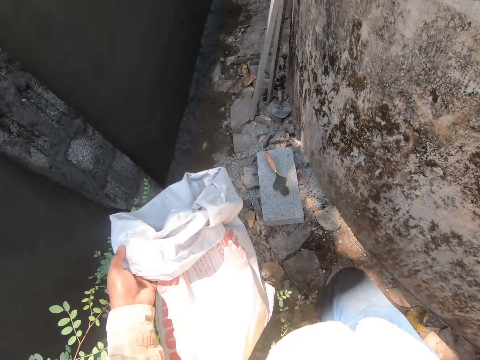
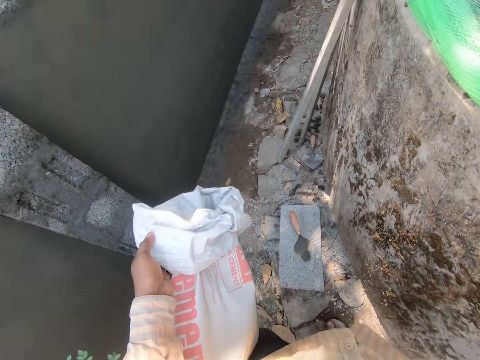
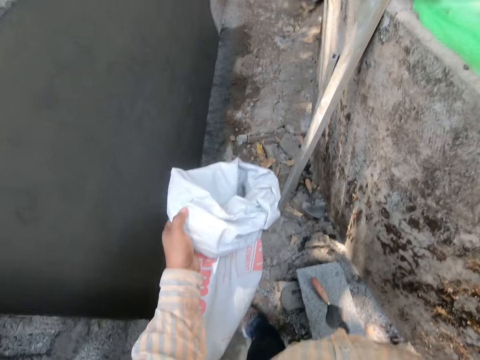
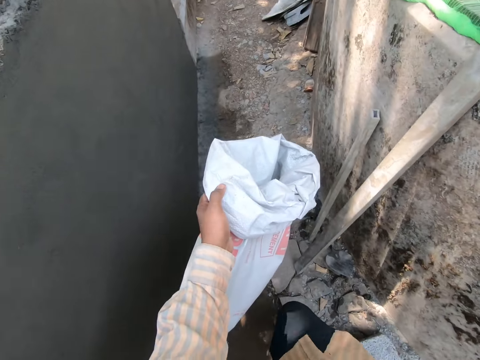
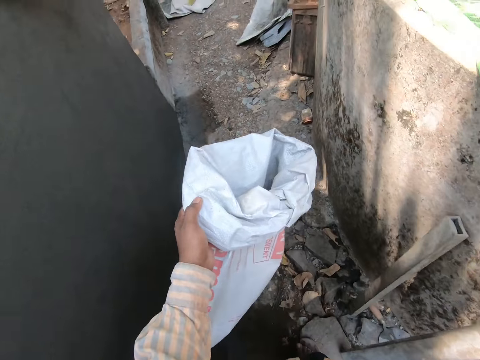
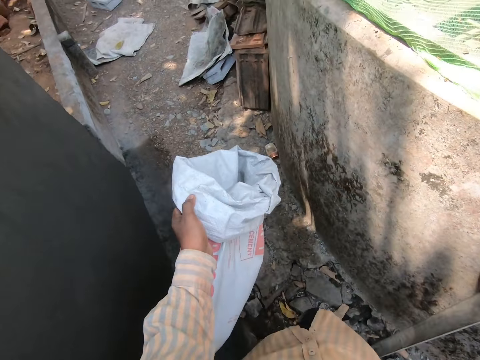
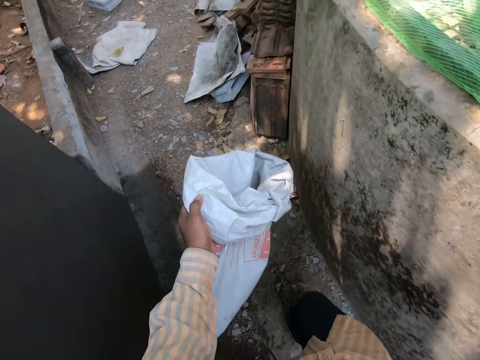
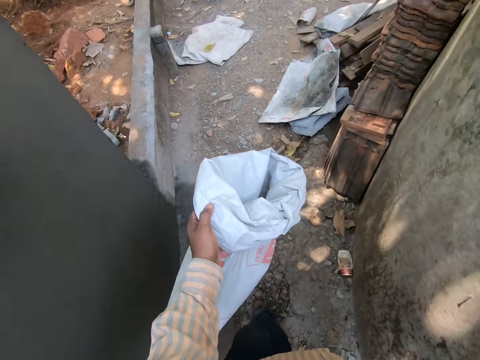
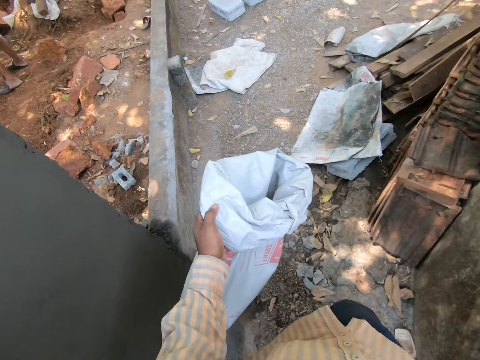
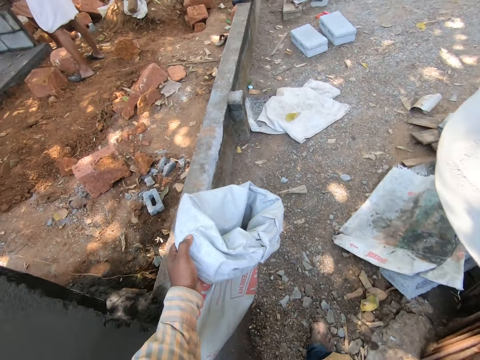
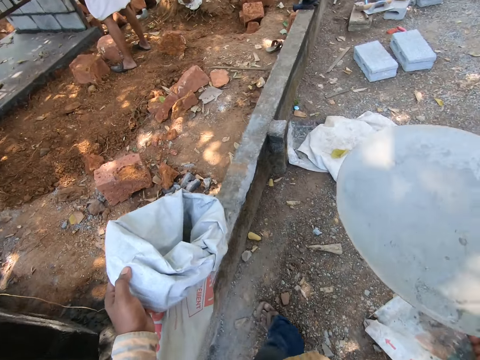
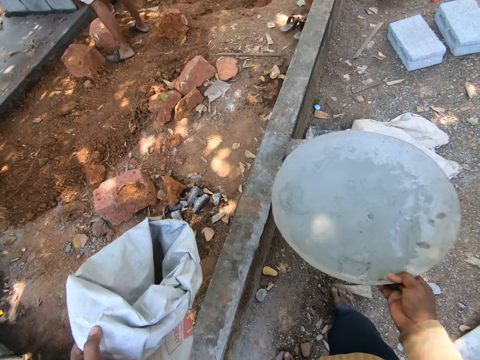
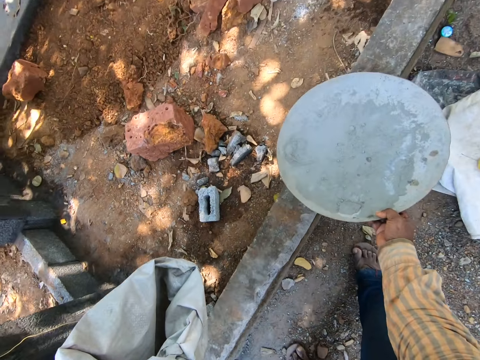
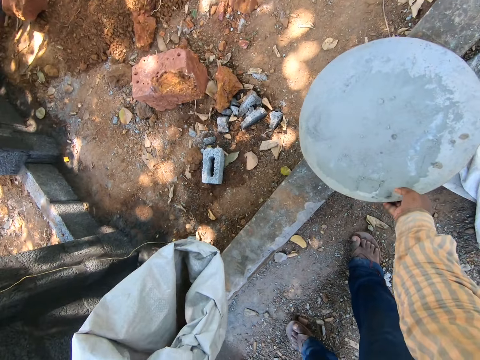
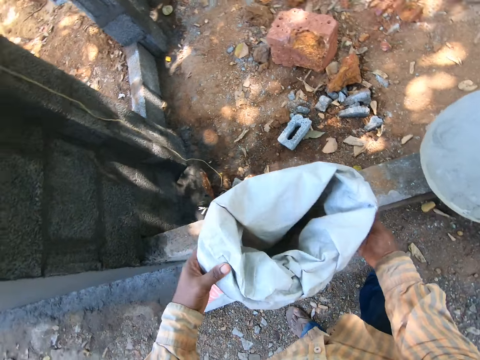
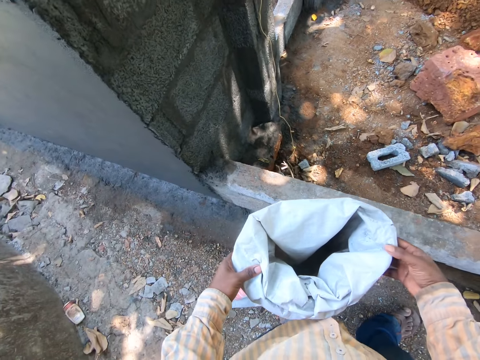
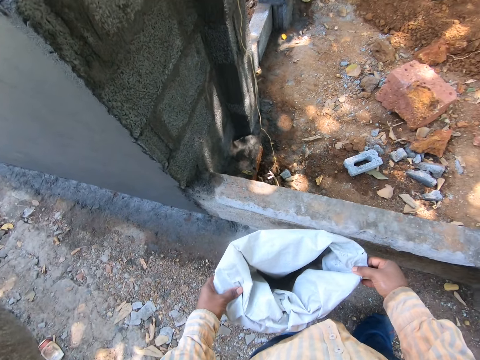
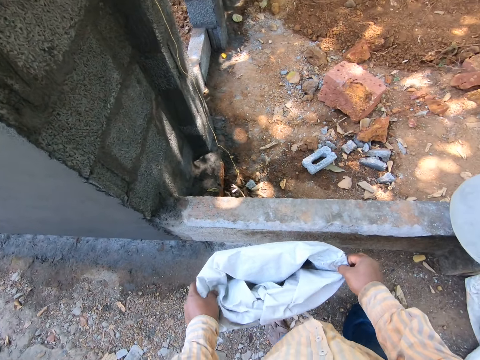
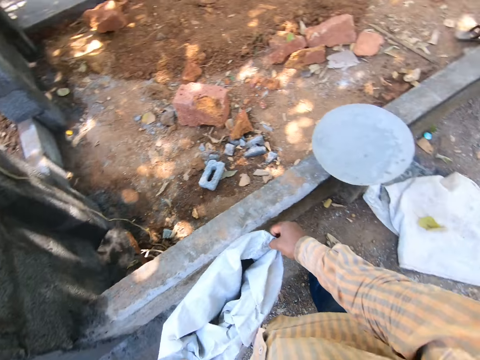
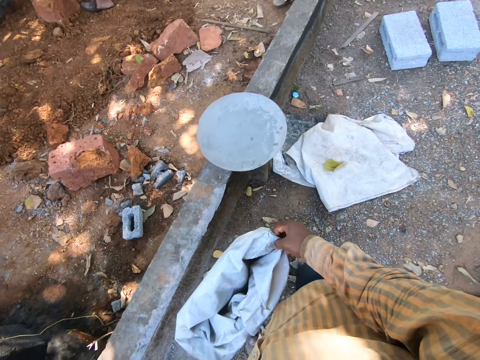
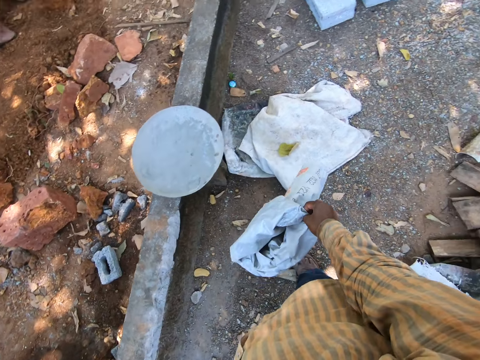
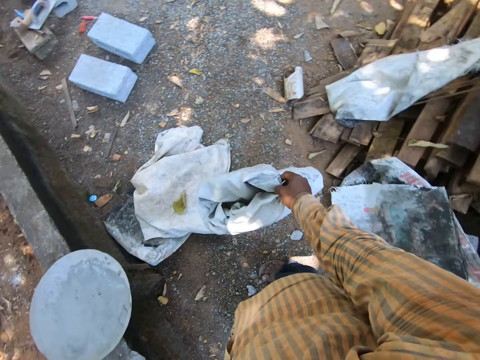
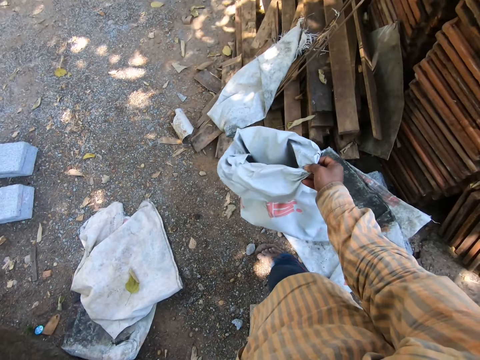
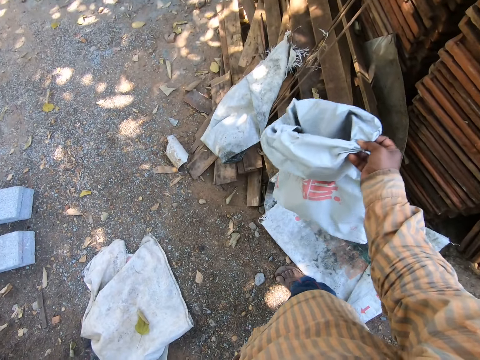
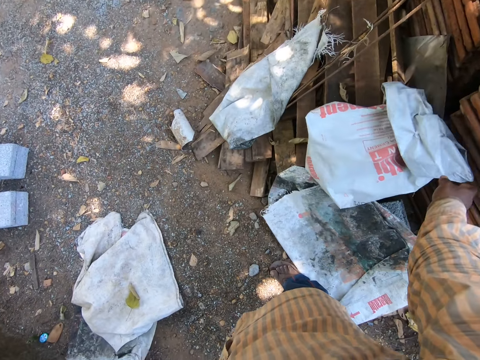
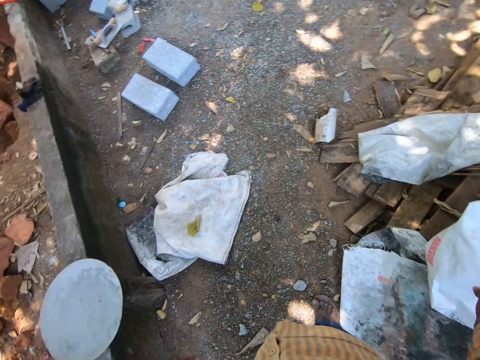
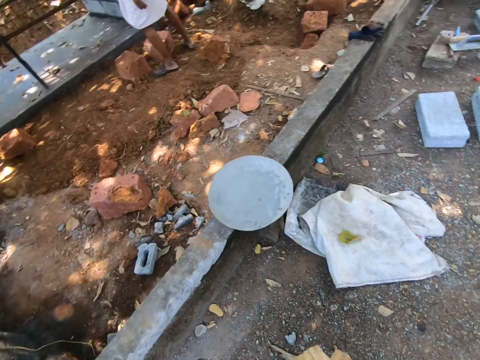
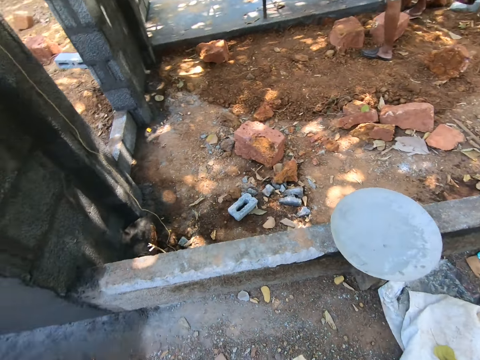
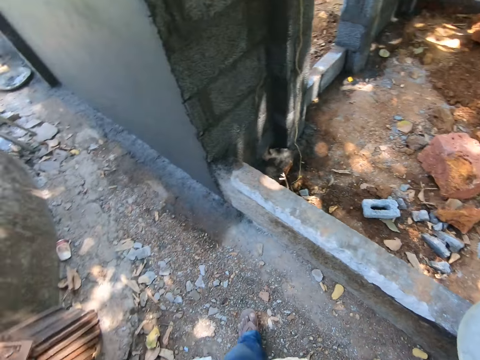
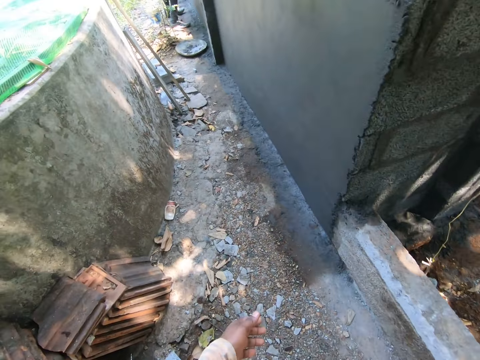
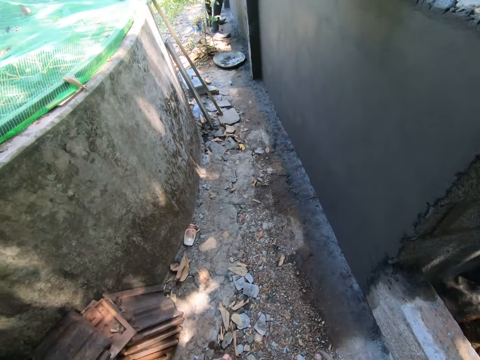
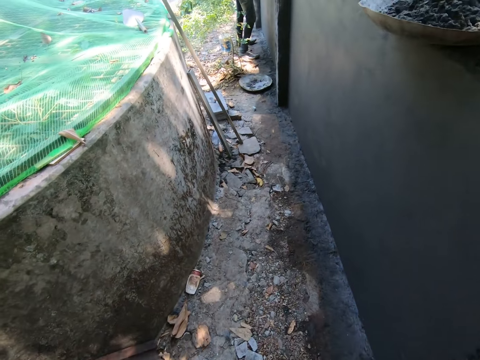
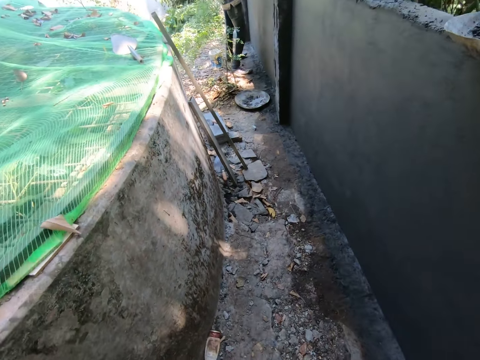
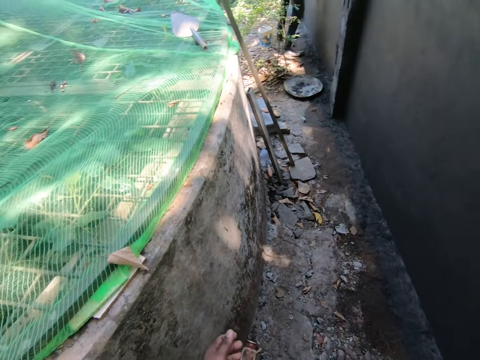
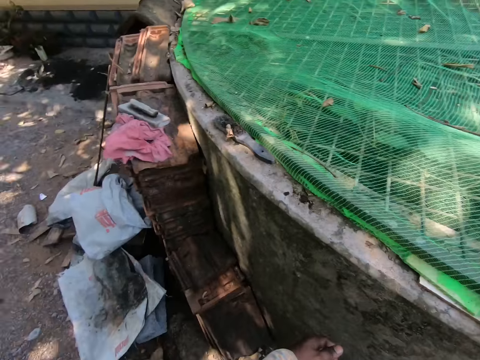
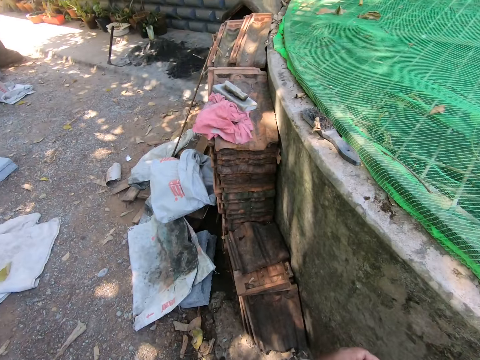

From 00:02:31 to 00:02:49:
The camera wearer puts the cement tray on the foundation block. They hold the cement bag with both hands, put the cement bag on the floor, and adjust the cement bag. They carry the cement bag with the right hand. They throw down the cement bag on woods. They look around. They walk on a pavement.

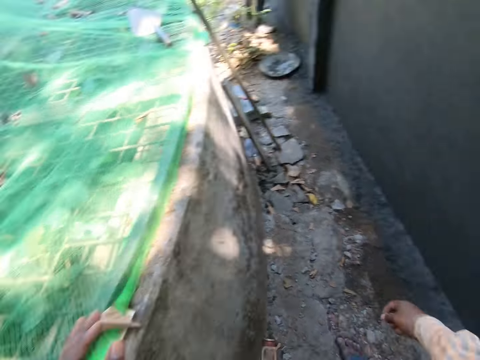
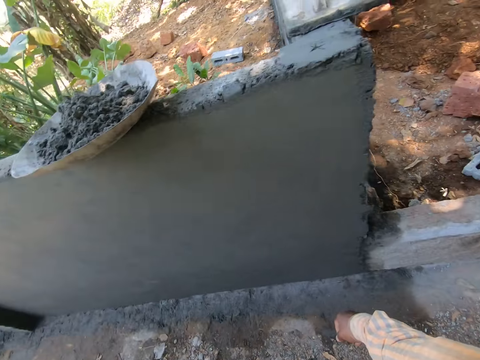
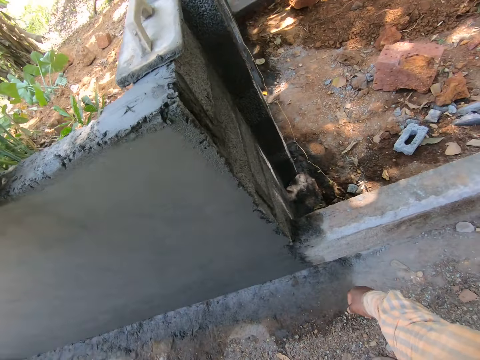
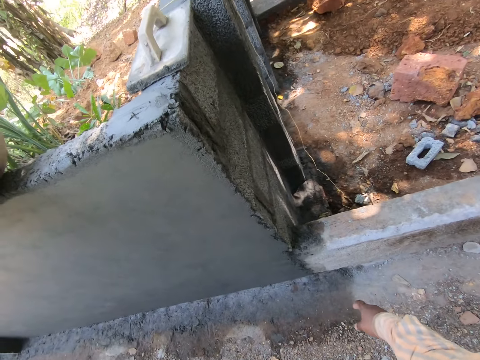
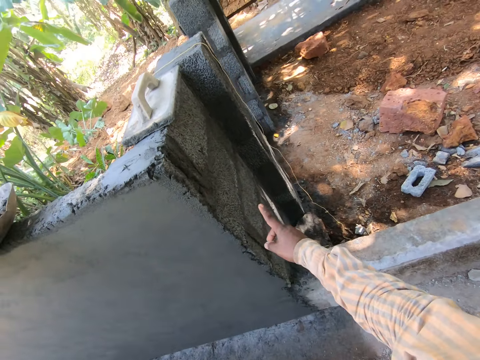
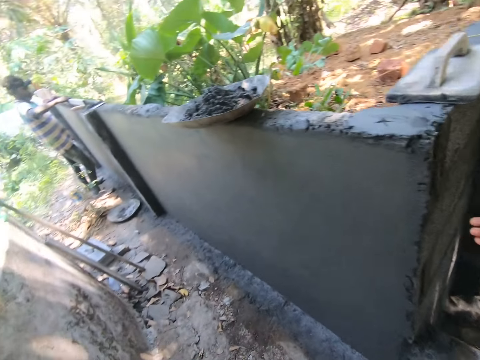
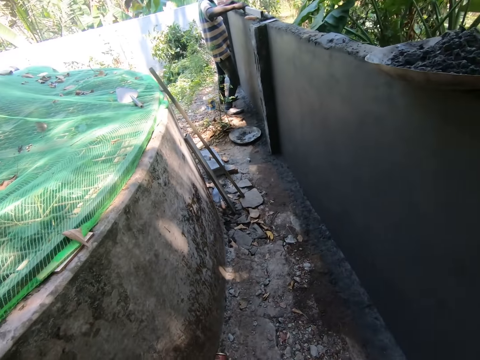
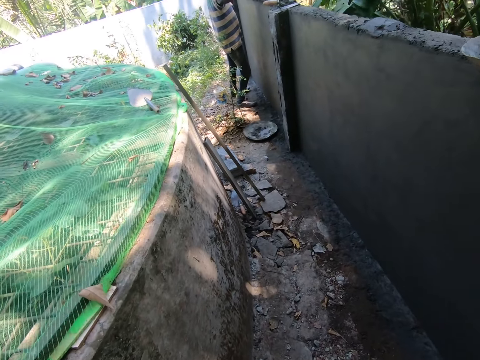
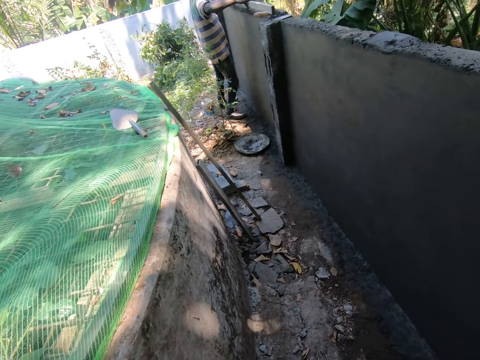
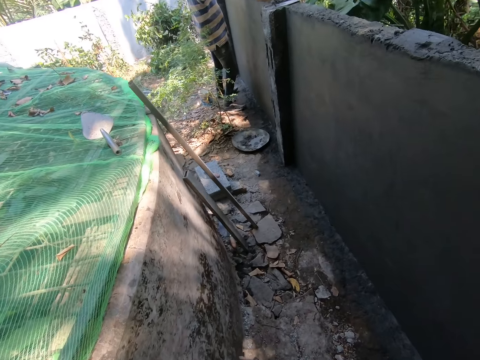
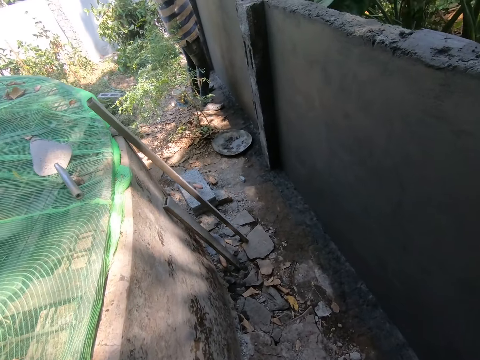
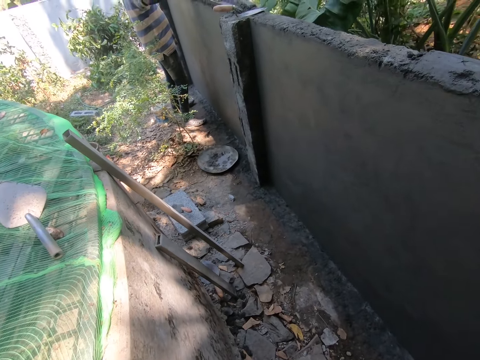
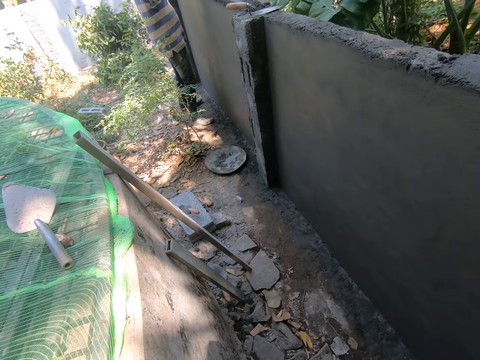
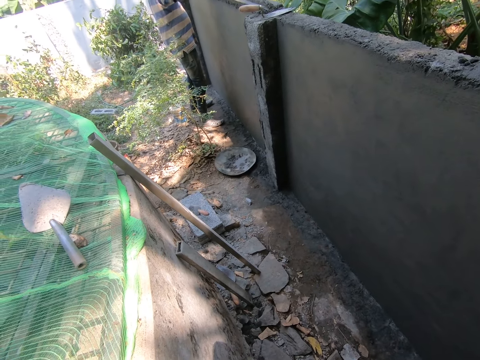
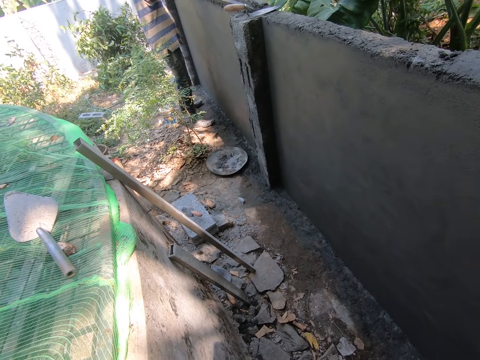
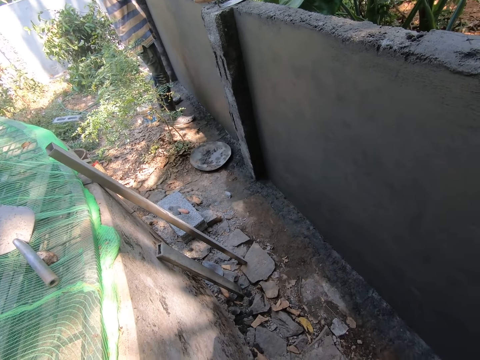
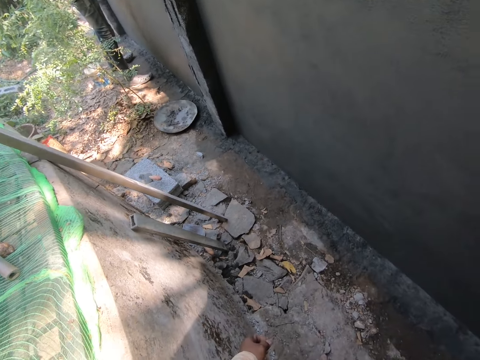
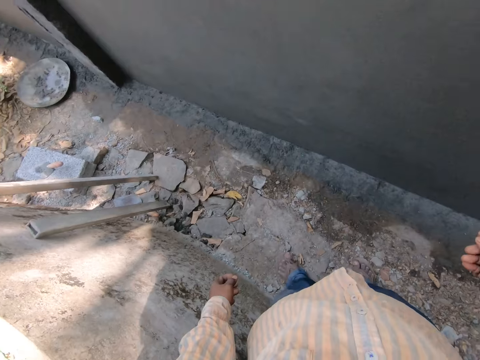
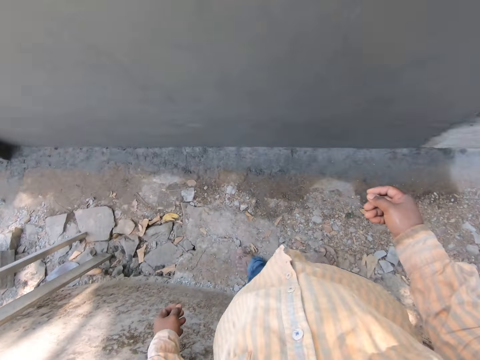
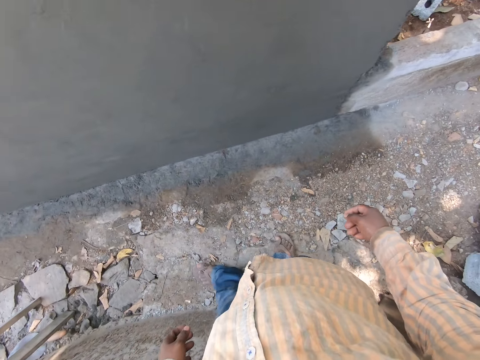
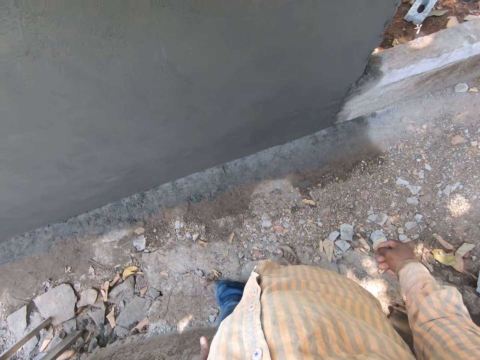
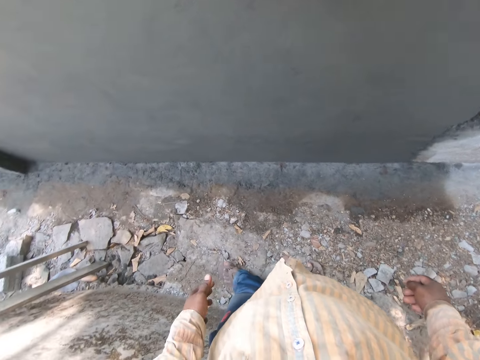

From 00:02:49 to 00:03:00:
The camera wearer communicates with a man. They check the wall. The man stands on the construction site. The camera wearer walks on a pavement and looks around.
